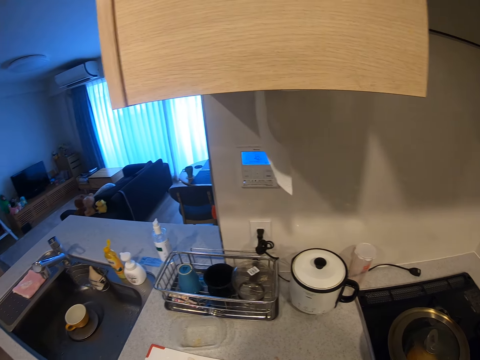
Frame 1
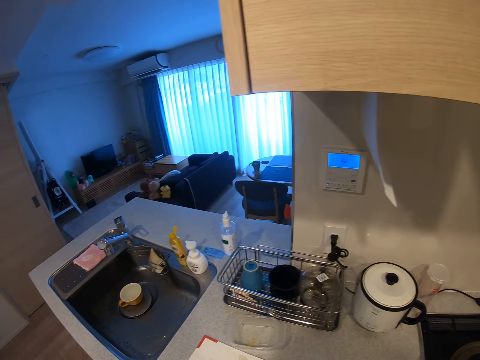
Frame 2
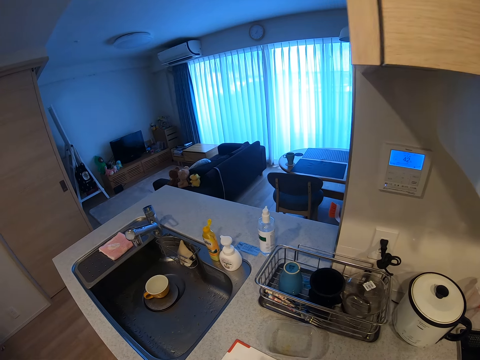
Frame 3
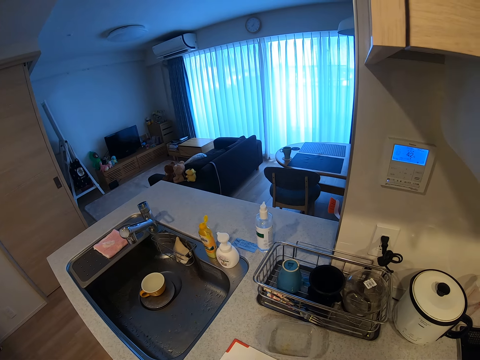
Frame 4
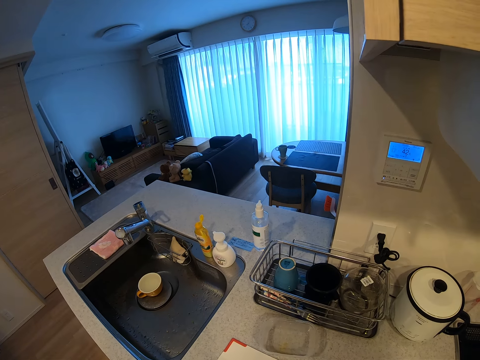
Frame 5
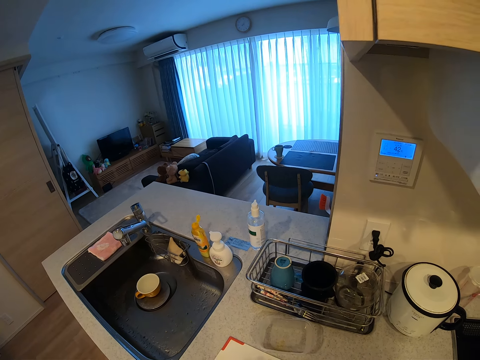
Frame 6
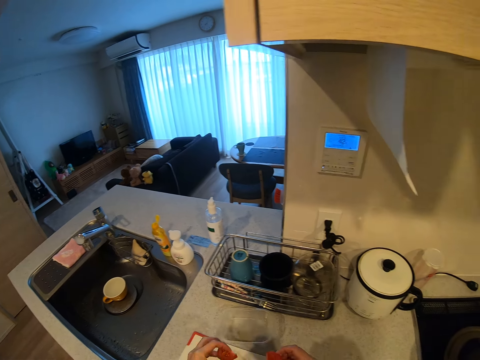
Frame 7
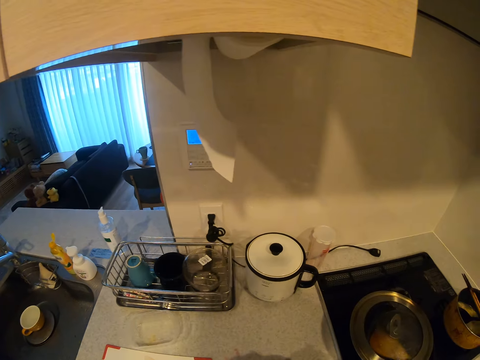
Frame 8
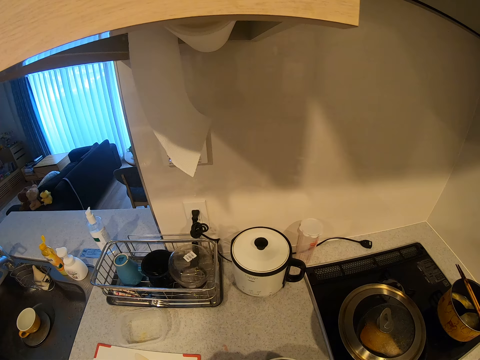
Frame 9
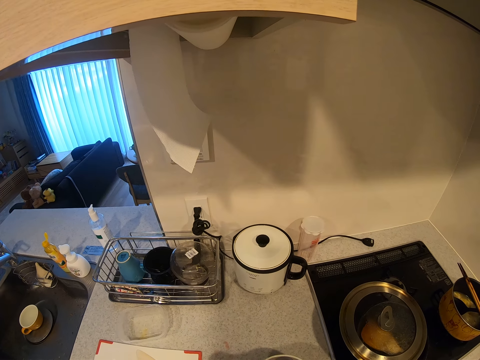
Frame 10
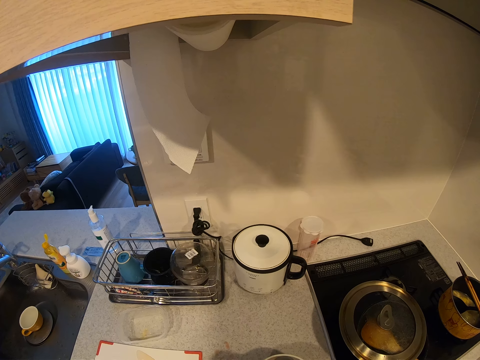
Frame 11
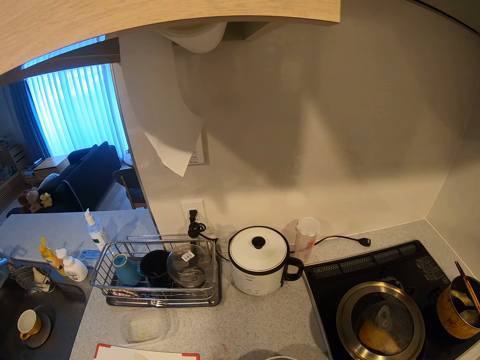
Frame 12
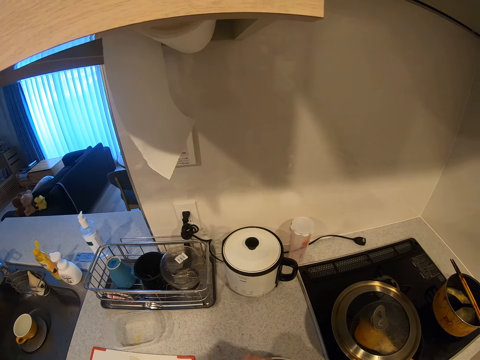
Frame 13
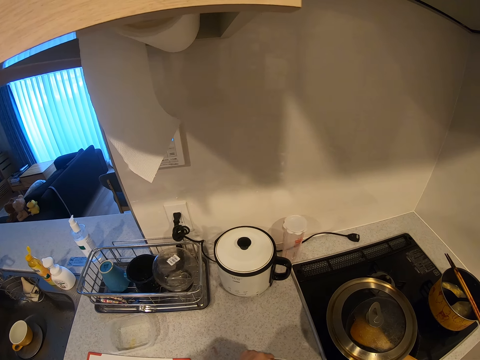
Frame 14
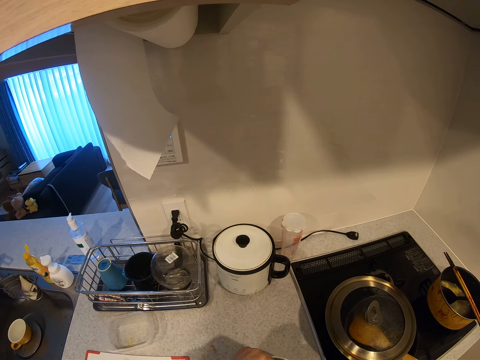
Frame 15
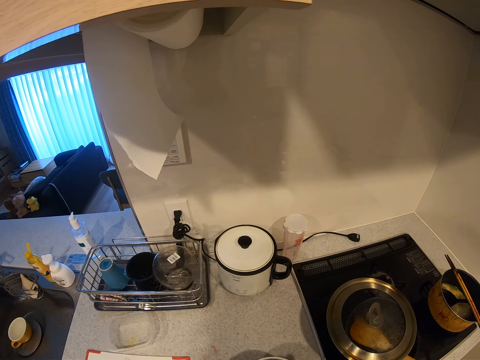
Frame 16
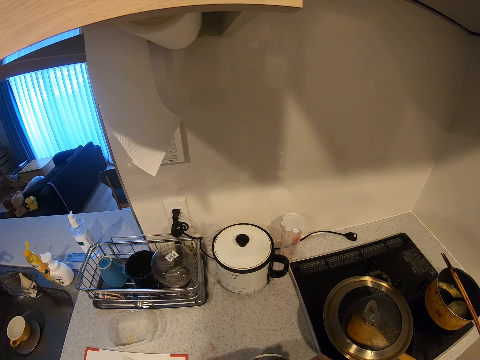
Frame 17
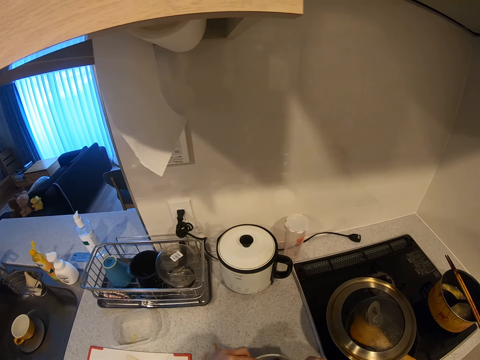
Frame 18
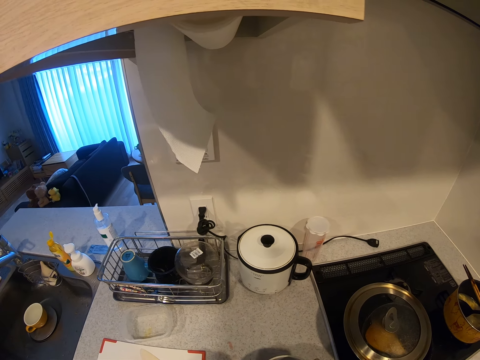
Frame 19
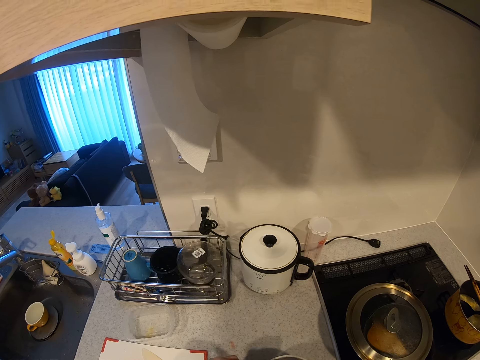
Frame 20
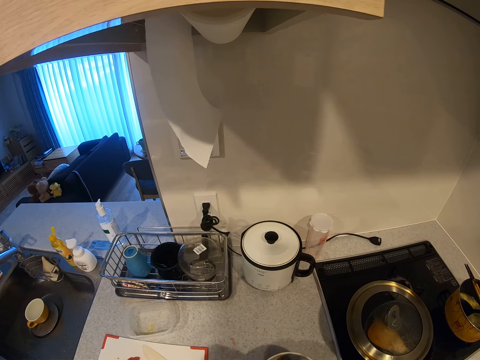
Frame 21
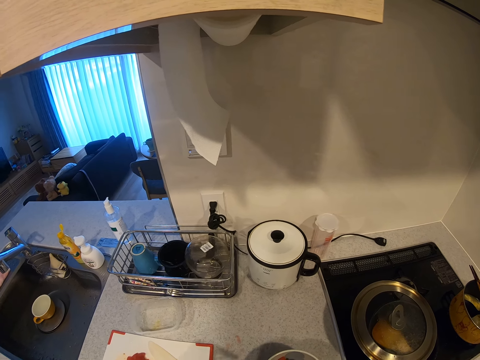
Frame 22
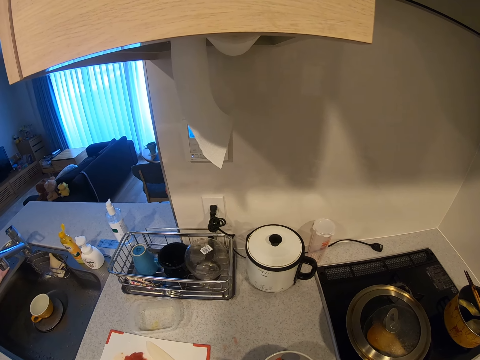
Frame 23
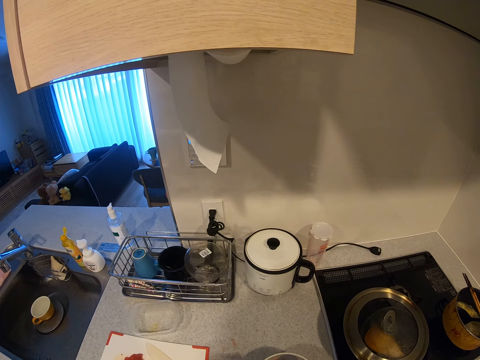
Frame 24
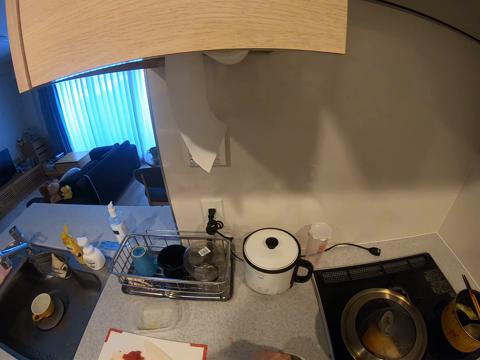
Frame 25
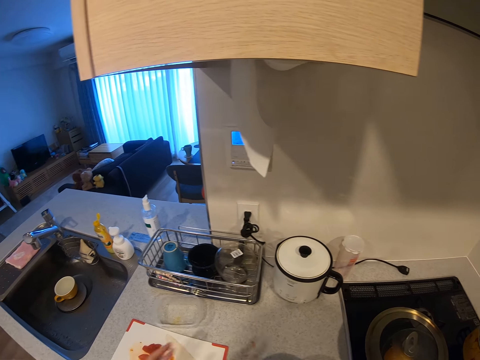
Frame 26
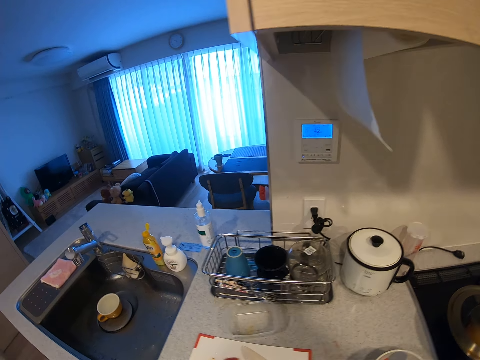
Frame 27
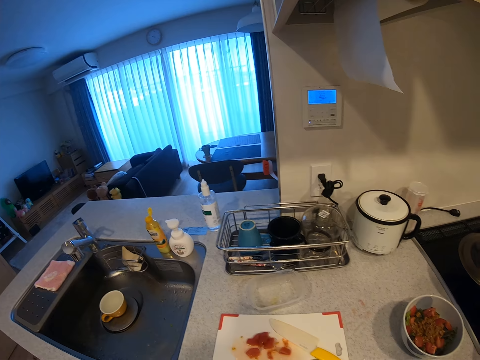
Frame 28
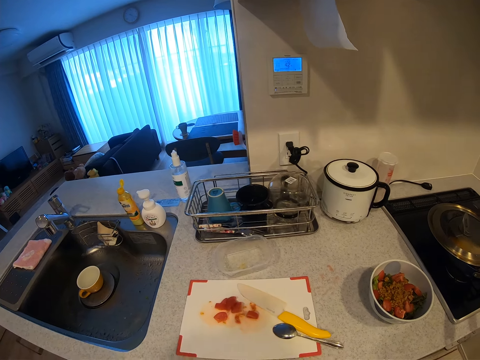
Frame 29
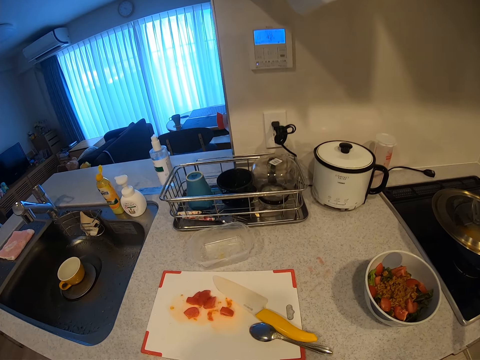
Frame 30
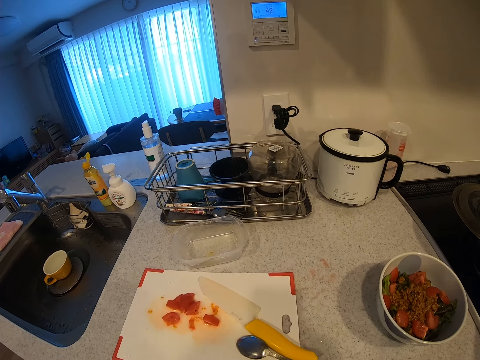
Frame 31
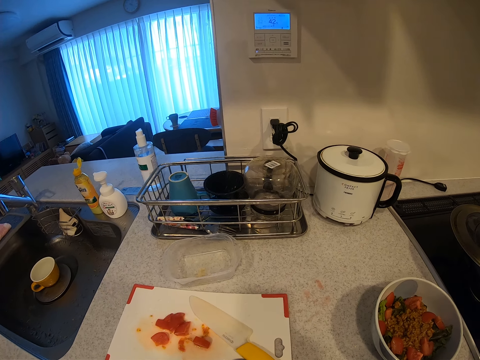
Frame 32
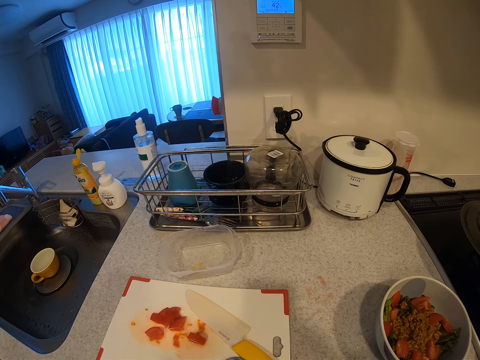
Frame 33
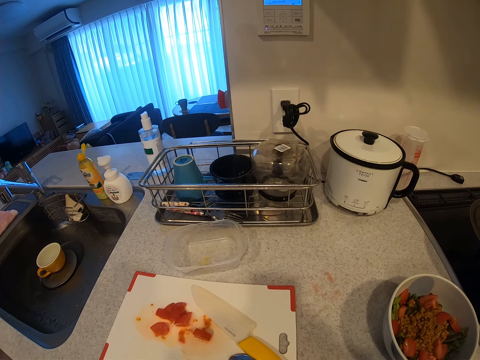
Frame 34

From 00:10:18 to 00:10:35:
The camera wearer carries tomatoes. They put the tomatoes in a tin or plate. They pick up a tin.

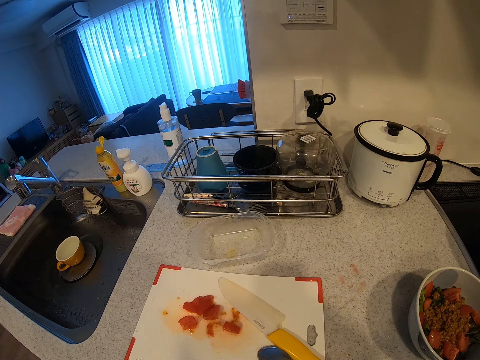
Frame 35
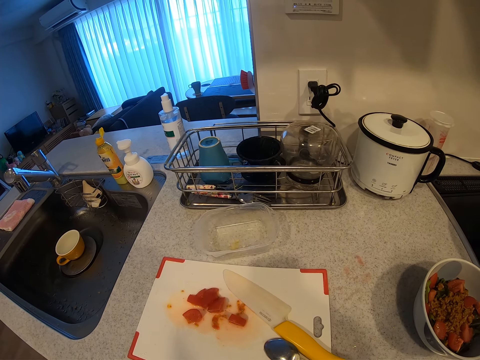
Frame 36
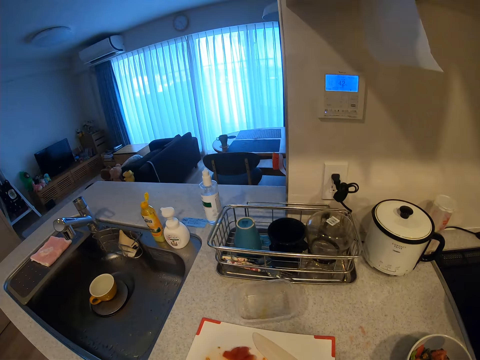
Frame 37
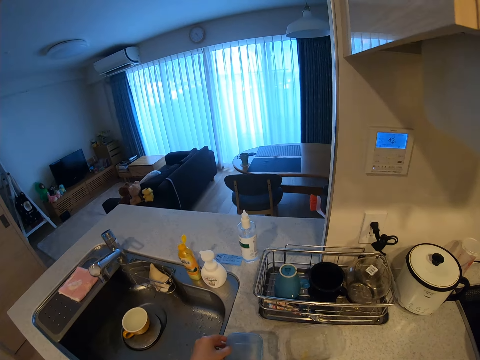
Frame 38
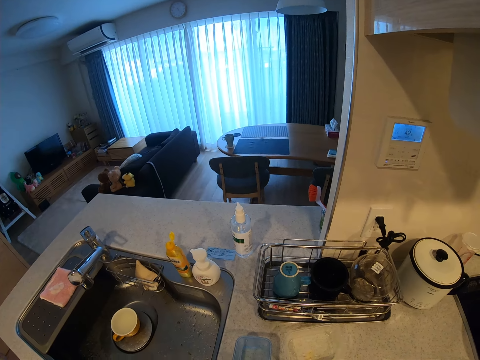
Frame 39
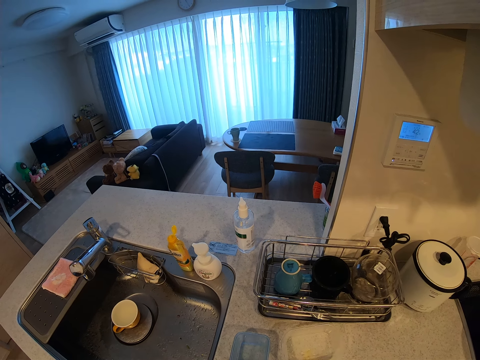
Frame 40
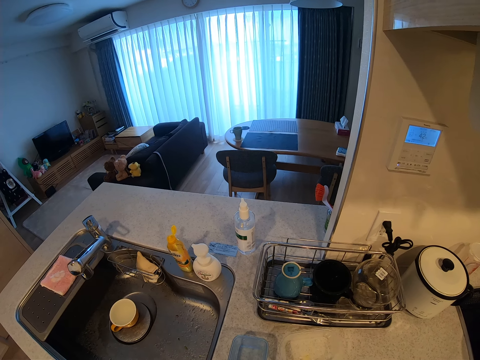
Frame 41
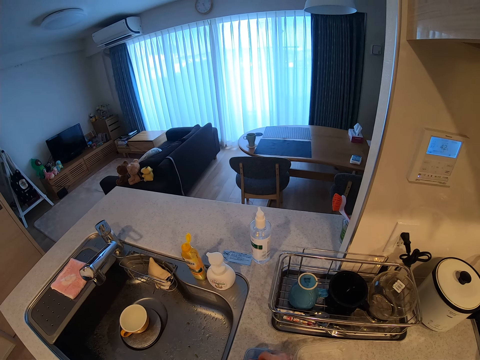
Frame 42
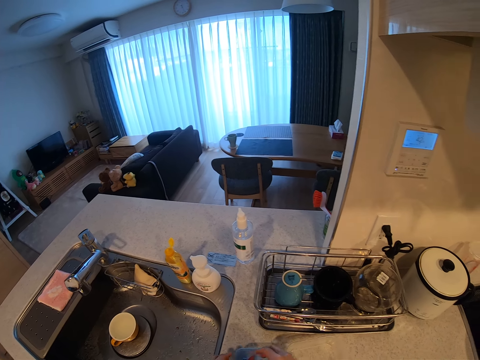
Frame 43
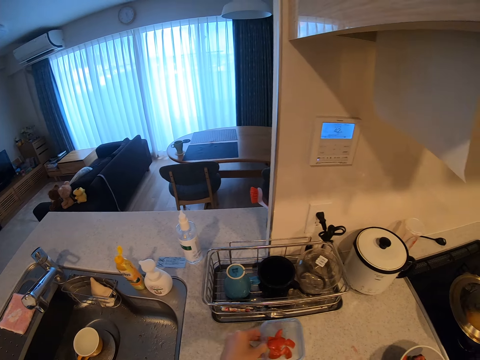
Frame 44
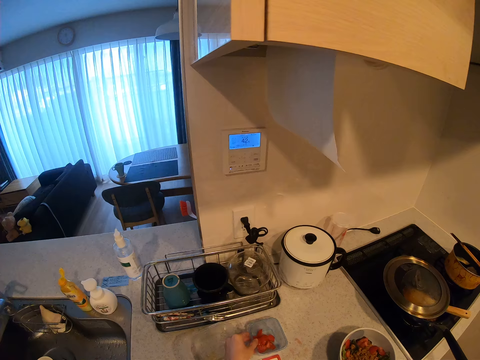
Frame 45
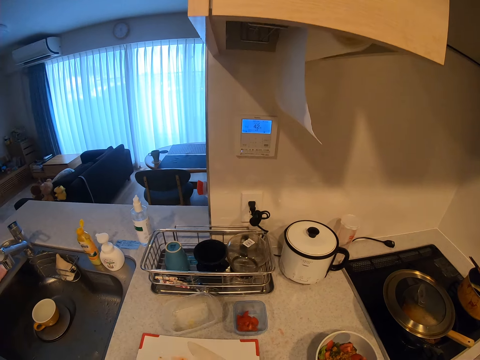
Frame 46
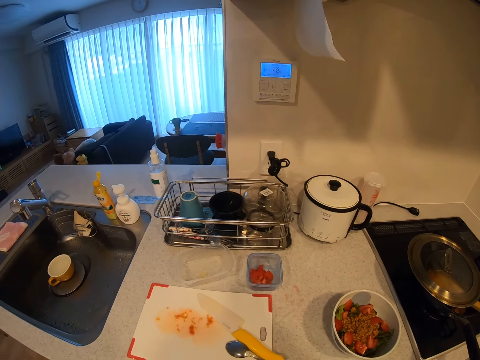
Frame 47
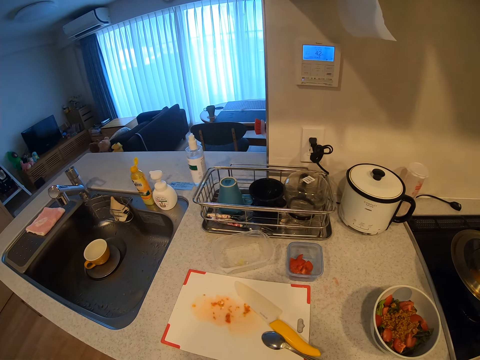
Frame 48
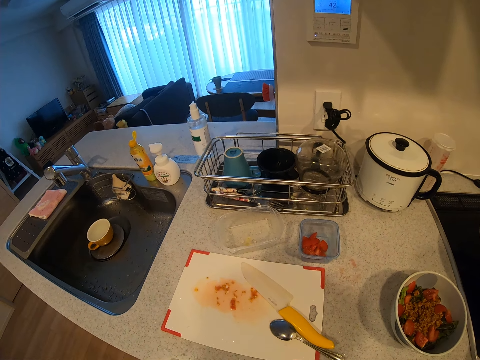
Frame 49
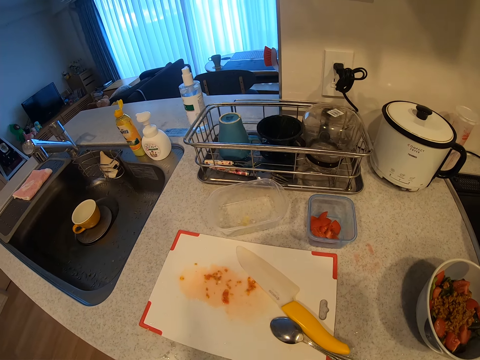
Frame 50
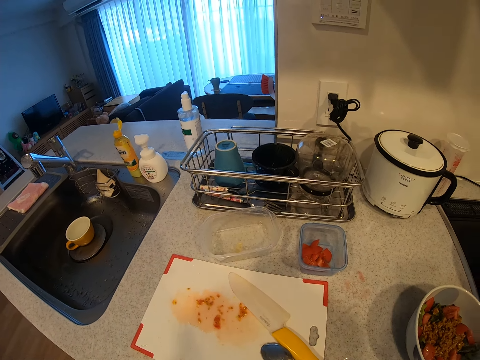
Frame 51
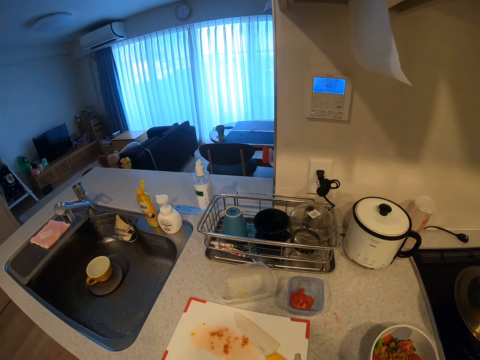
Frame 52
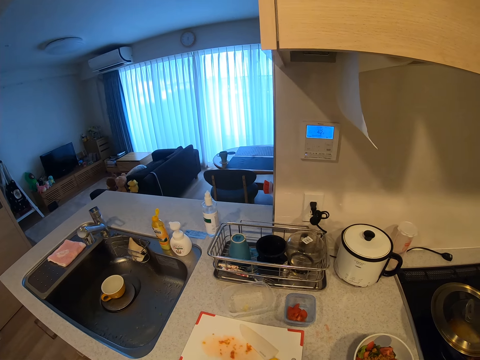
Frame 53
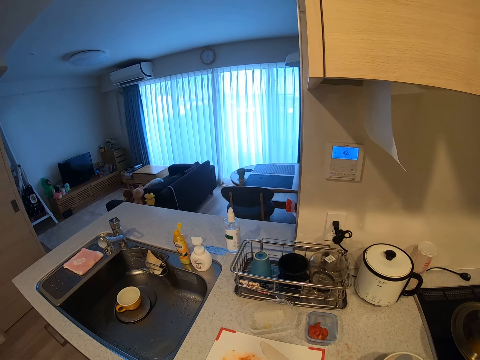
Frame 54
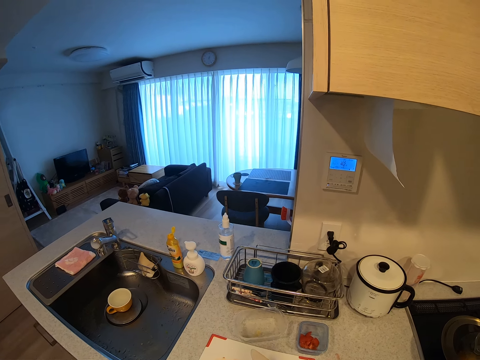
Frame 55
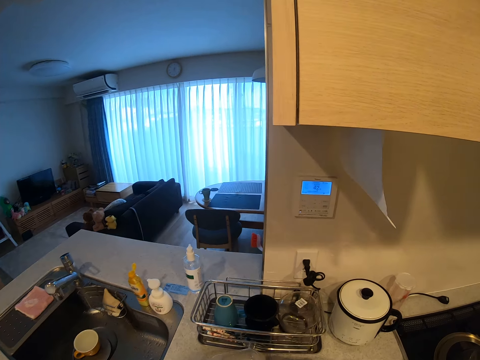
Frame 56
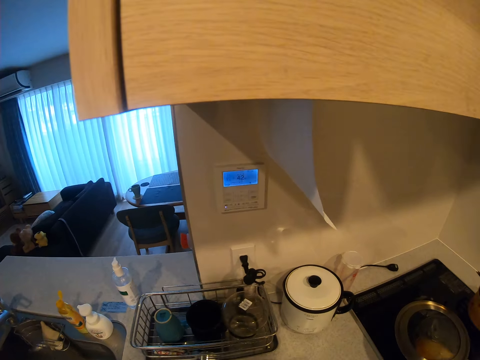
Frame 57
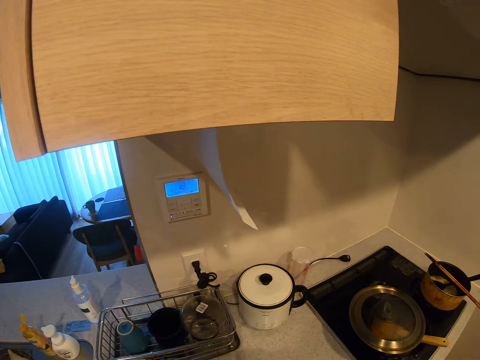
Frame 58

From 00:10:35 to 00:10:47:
The camera wearer drops a container on the kitchen worktop. They put tomatoes in the container. They pick up the container from the kitchen worktop. They drop the container on the kitchen worktop. They look around.
